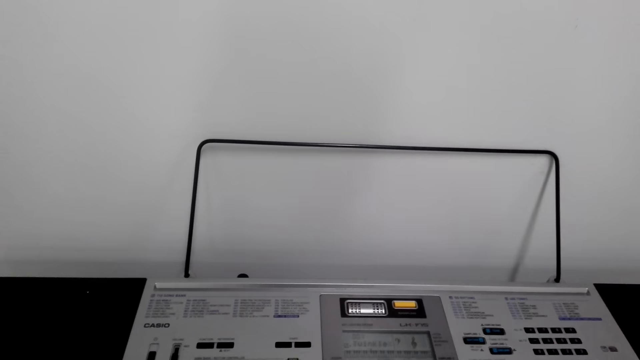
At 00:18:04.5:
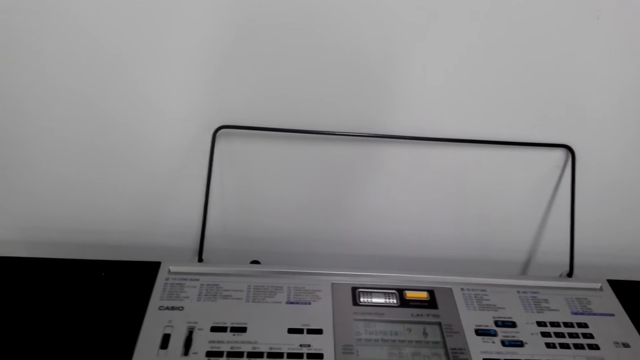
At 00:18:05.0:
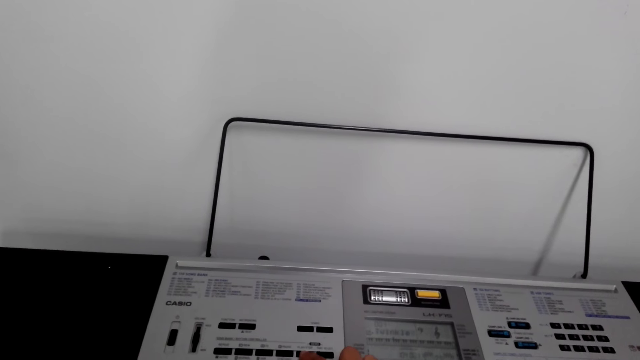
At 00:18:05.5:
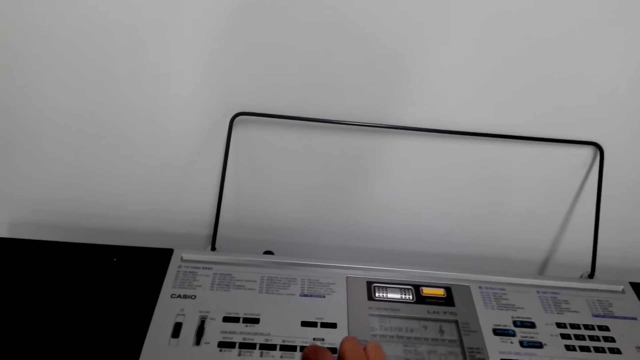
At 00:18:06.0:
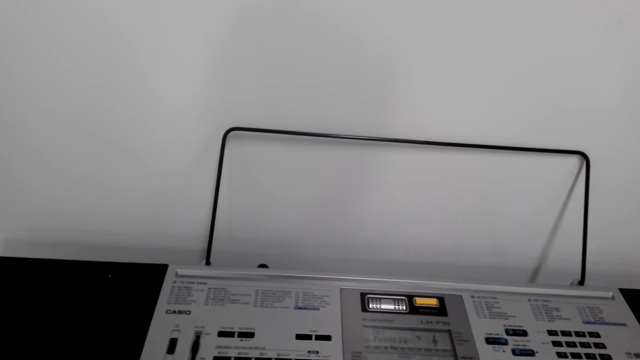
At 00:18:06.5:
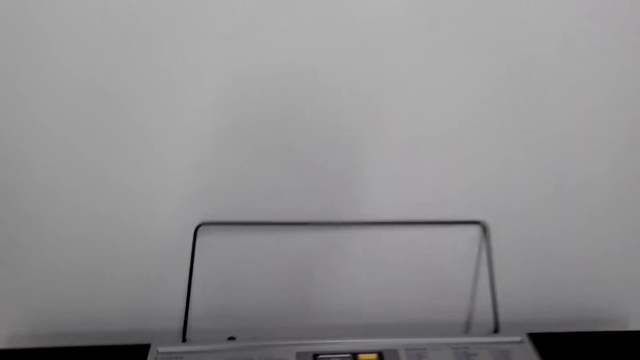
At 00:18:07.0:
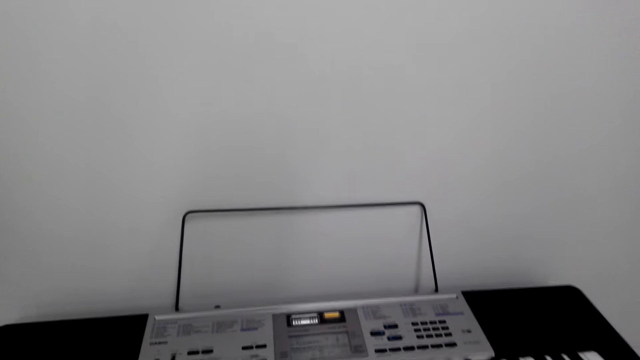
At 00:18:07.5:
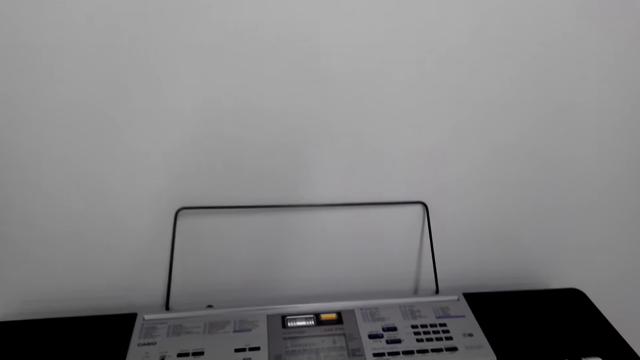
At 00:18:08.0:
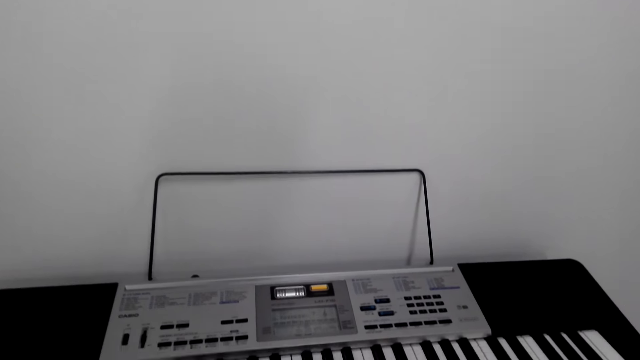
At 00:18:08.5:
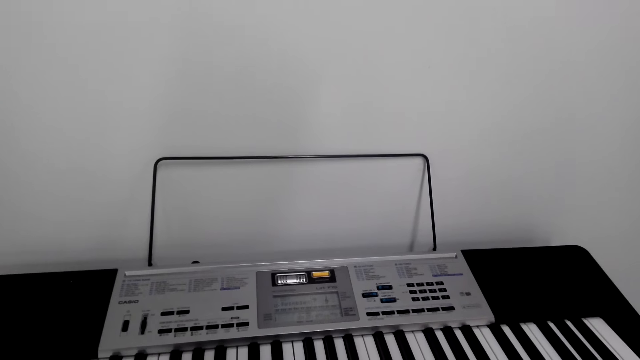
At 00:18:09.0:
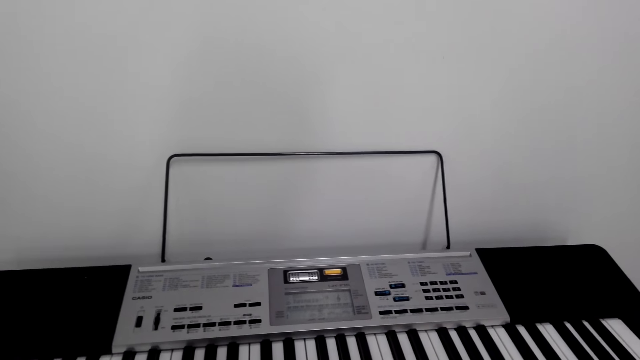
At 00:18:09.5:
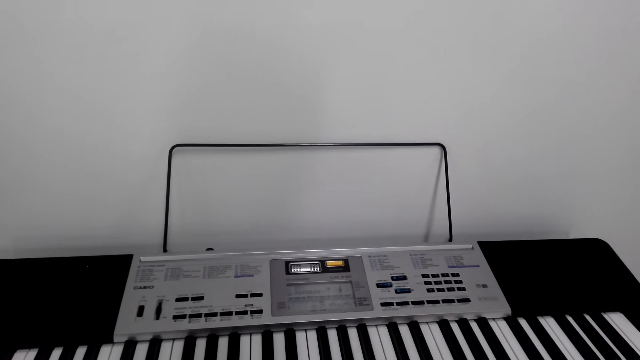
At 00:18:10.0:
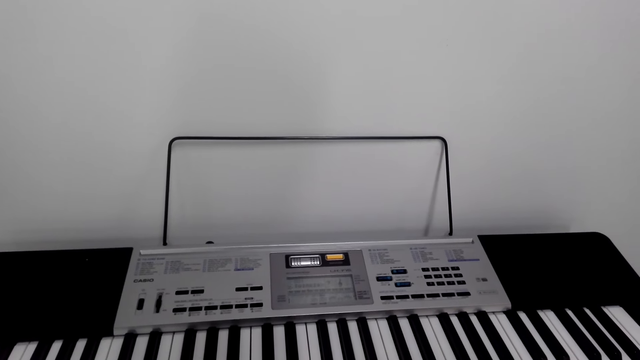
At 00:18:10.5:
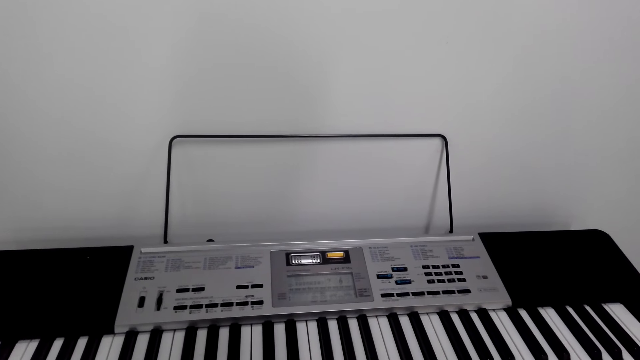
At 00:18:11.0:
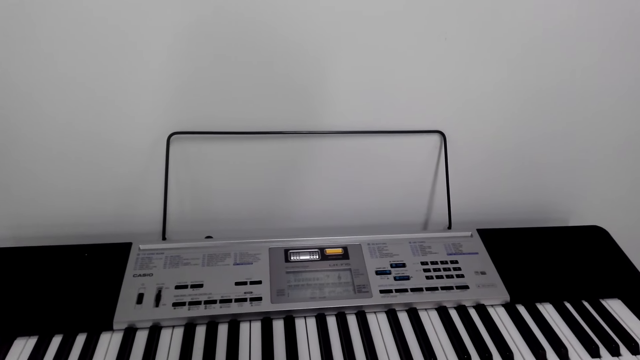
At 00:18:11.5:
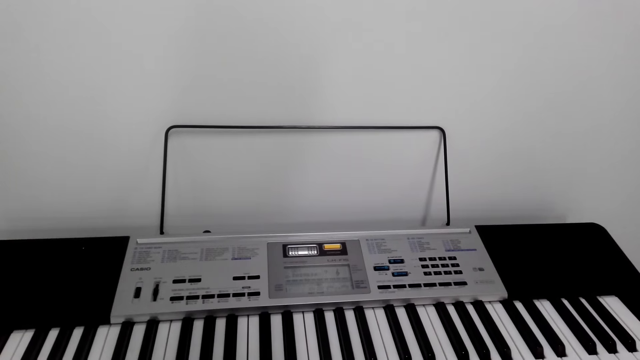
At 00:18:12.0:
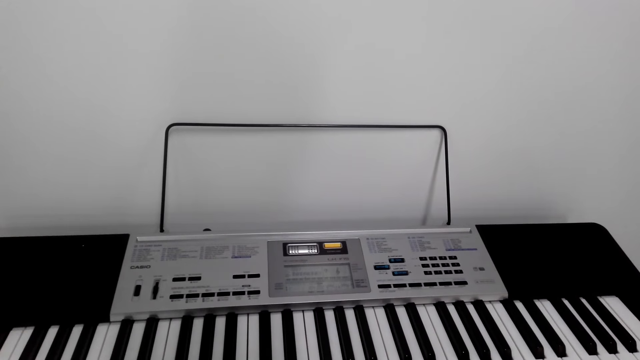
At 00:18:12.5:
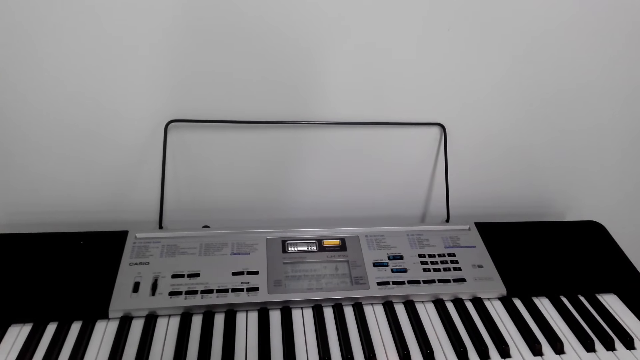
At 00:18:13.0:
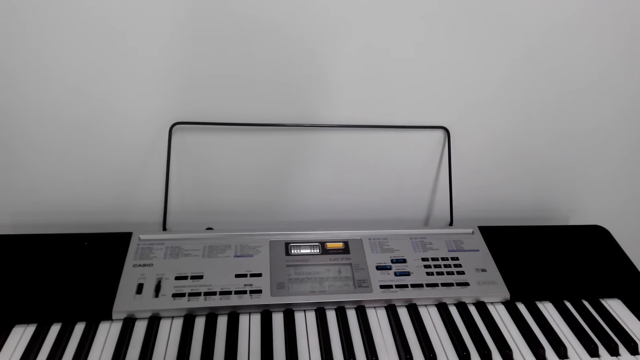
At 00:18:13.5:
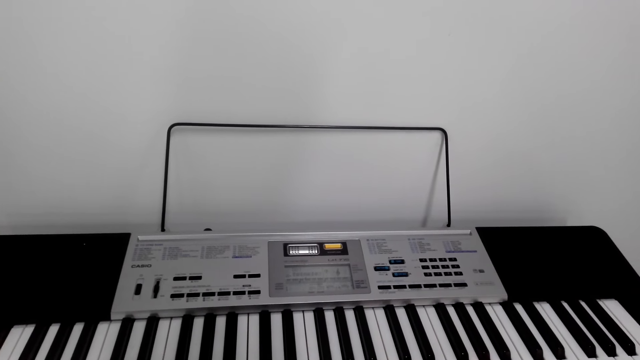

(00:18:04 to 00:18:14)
The camera wearer presses the button on the piano. They play the piano.

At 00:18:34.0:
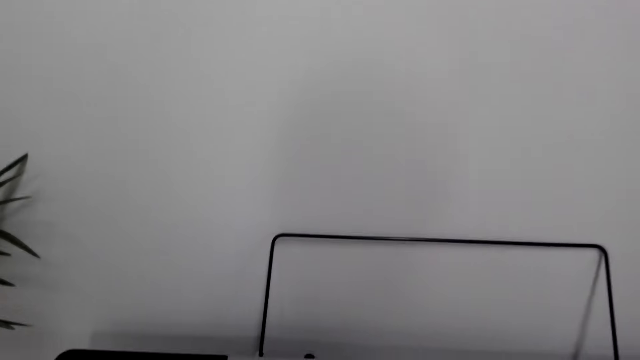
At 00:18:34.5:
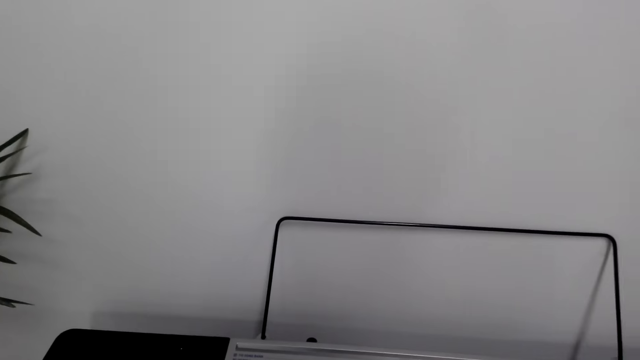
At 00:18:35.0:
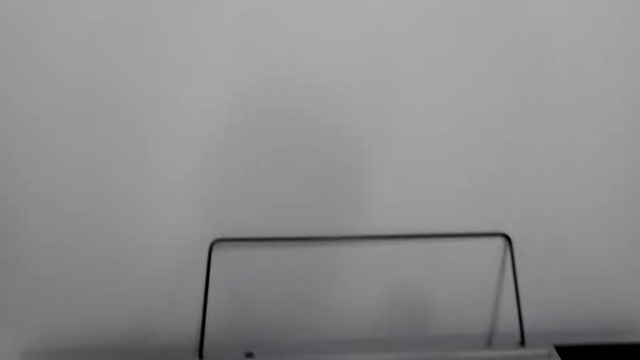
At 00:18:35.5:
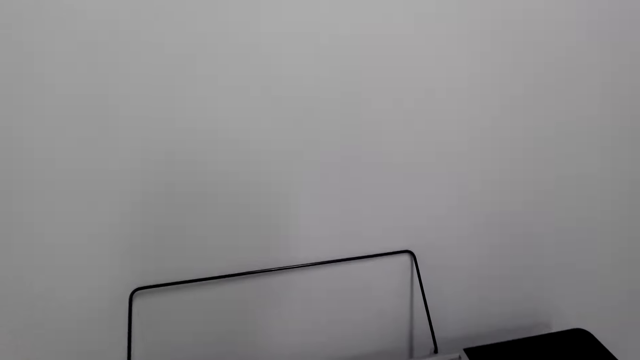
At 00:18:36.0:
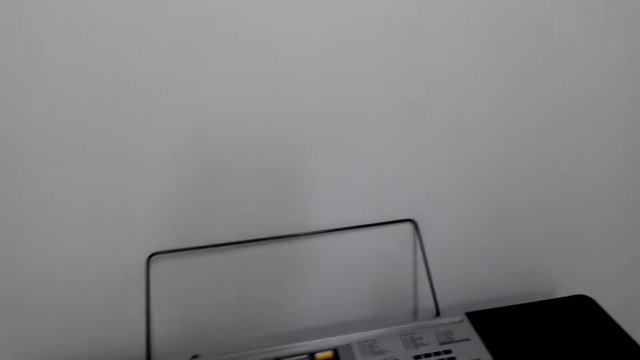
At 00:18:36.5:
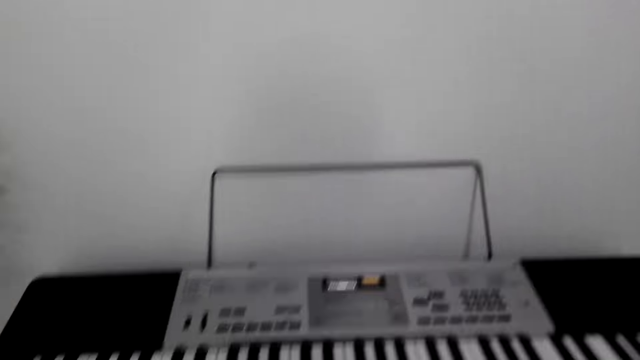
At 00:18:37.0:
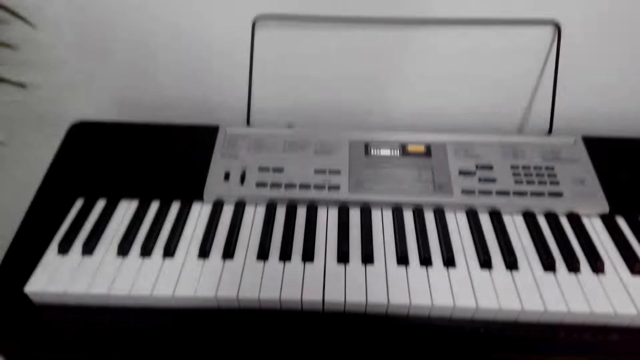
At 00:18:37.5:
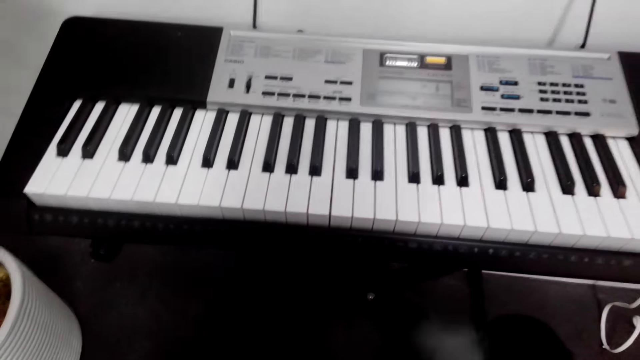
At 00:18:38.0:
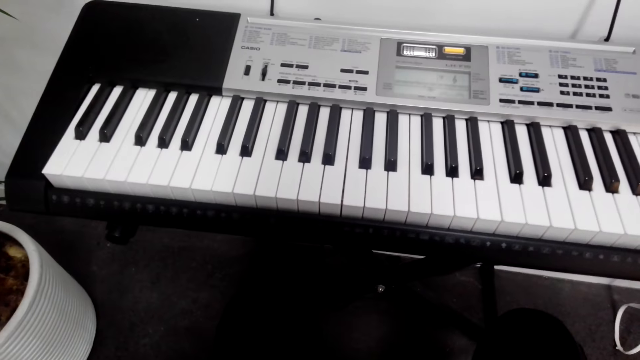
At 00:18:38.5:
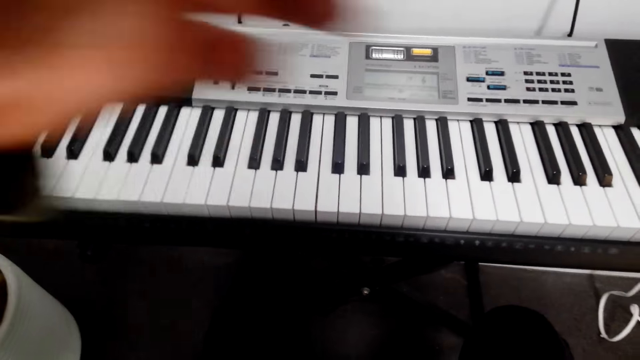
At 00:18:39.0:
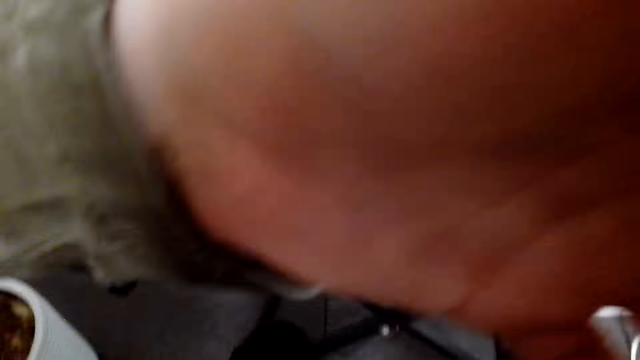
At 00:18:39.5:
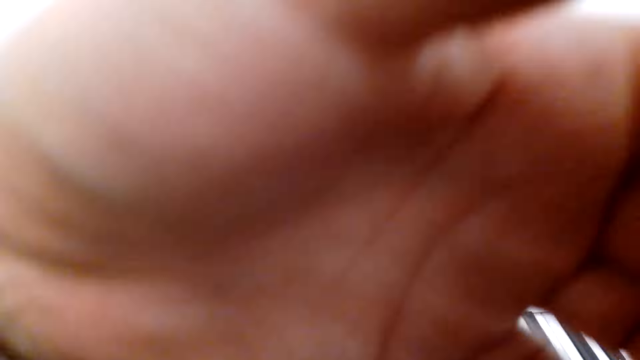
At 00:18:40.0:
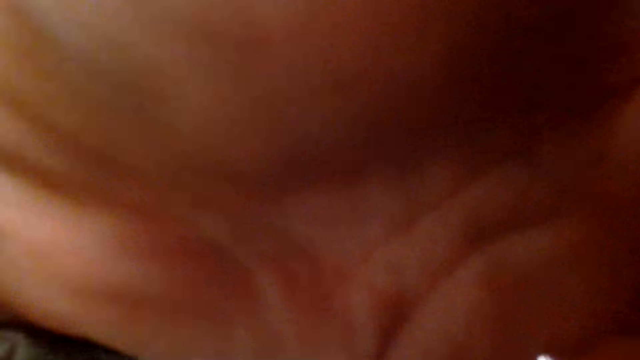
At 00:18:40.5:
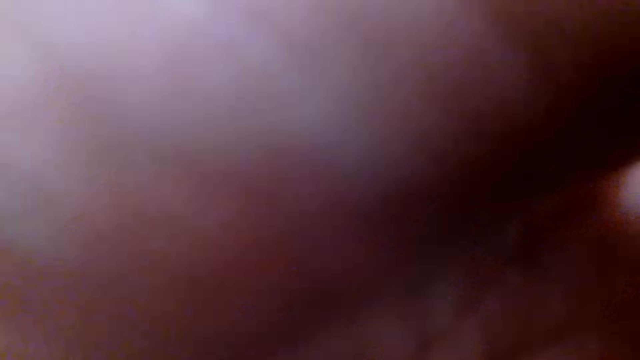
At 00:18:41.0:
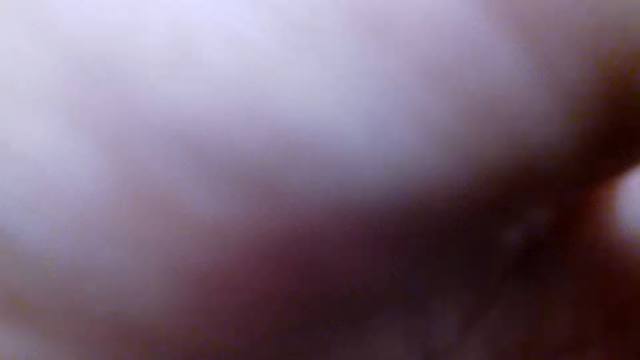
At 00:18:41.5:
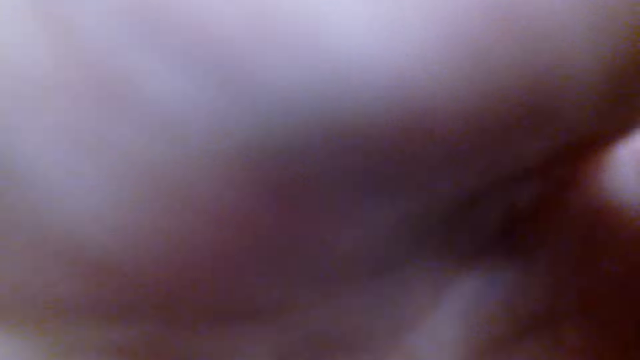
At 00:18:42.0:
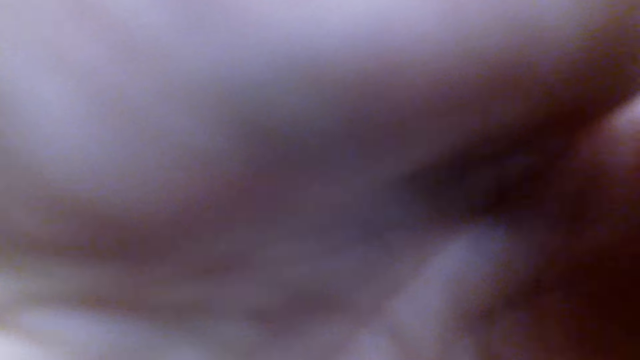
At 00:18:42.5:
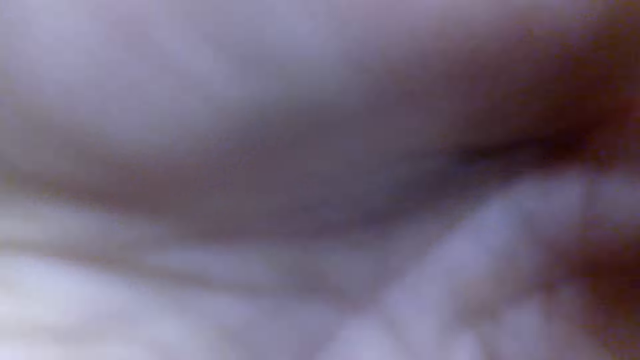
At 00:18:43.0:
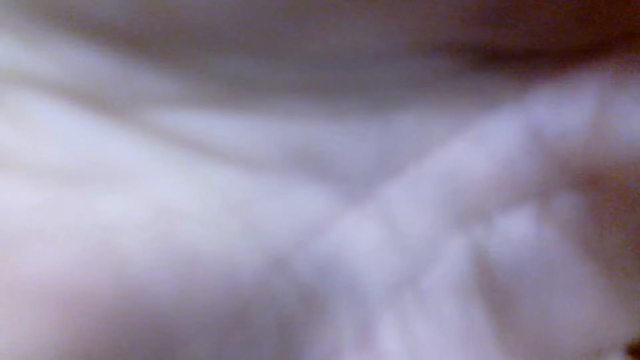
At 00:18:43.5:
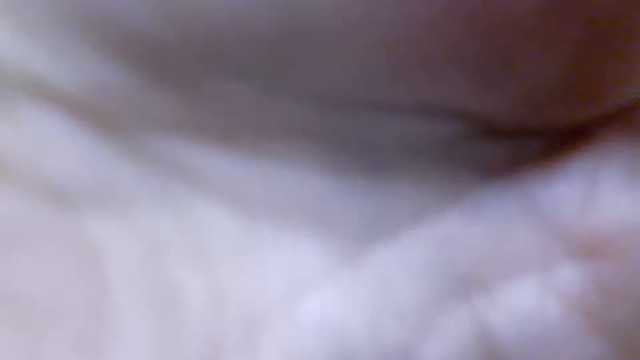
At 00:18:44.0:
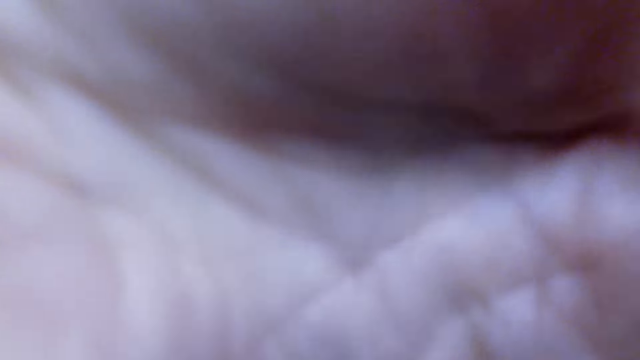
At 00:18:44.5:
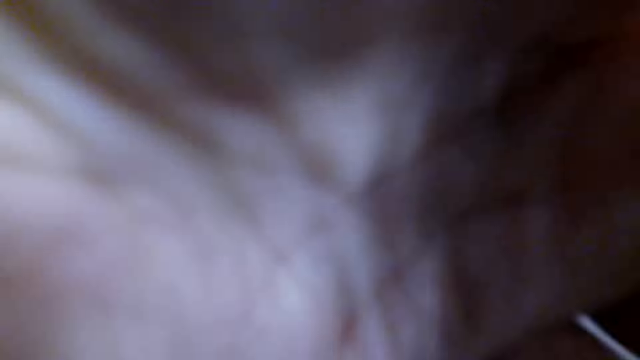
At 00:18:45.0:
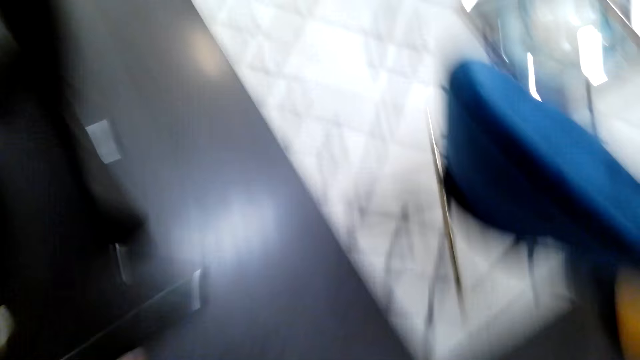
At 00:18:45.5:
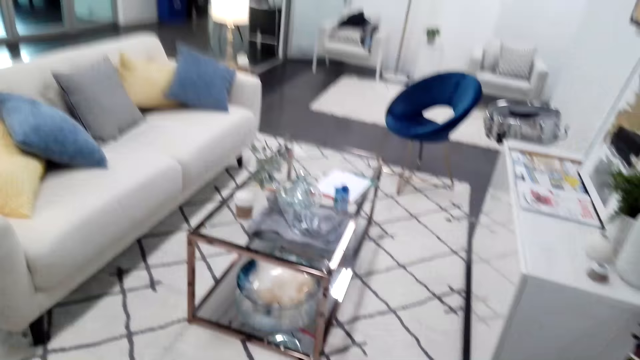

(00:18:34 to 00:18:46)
The camera wearer looks around the room. They talk. They block the camera with the left hand. They move the hands. They look around the room.
